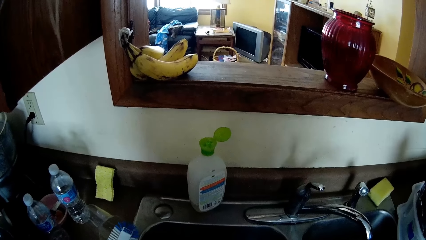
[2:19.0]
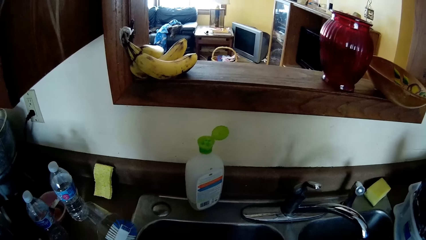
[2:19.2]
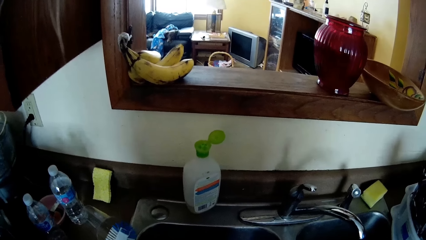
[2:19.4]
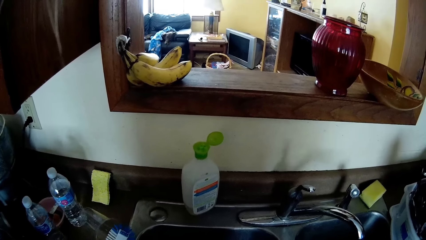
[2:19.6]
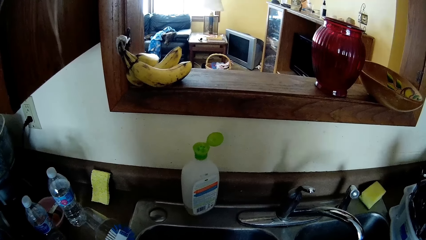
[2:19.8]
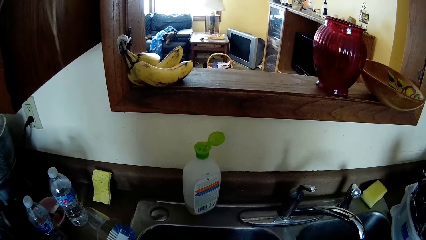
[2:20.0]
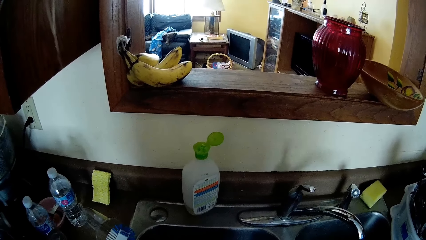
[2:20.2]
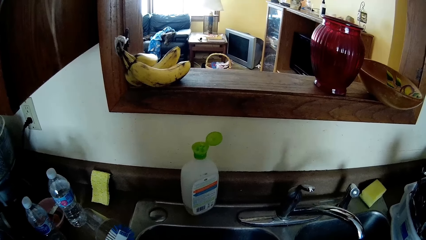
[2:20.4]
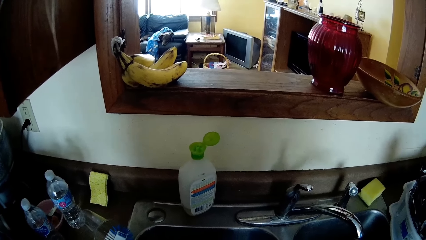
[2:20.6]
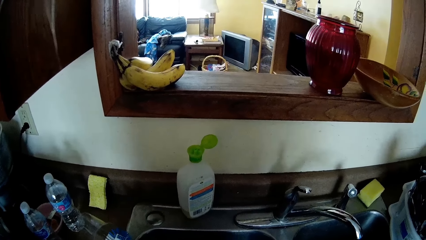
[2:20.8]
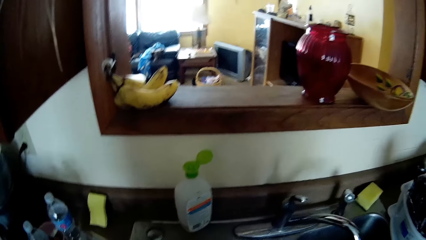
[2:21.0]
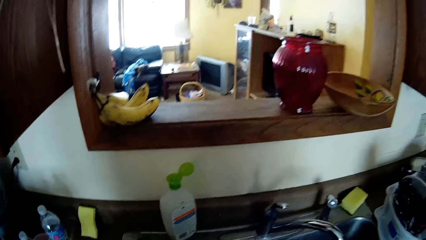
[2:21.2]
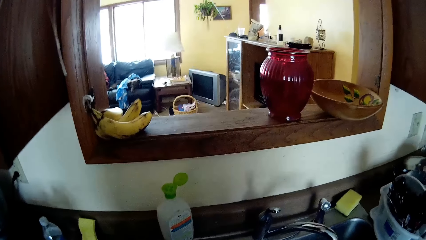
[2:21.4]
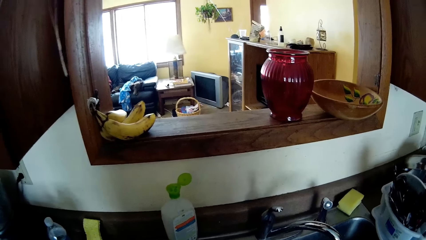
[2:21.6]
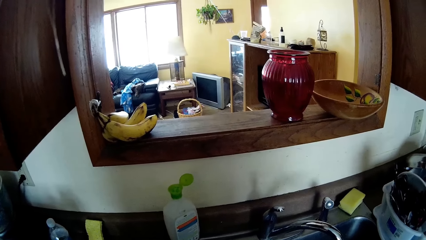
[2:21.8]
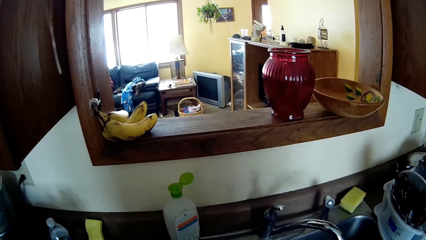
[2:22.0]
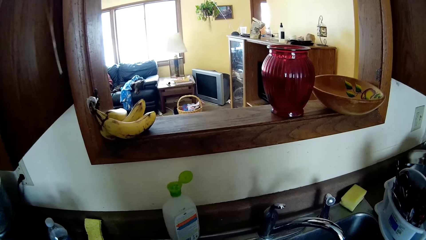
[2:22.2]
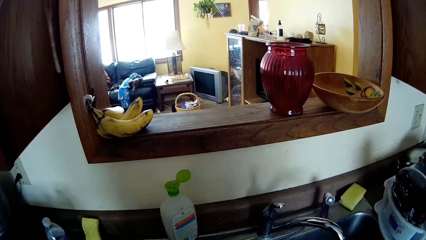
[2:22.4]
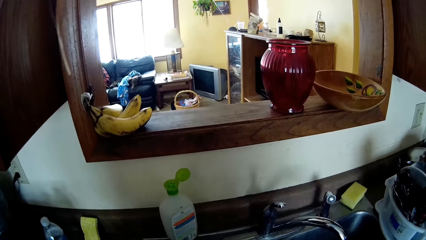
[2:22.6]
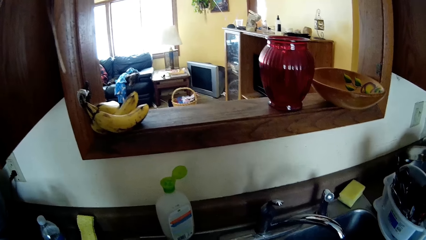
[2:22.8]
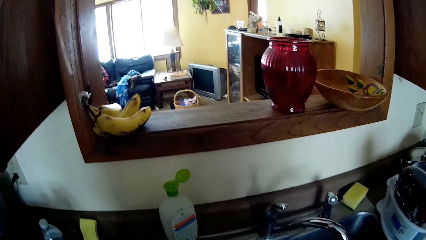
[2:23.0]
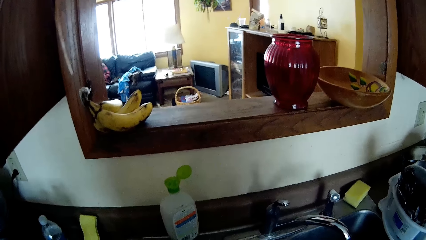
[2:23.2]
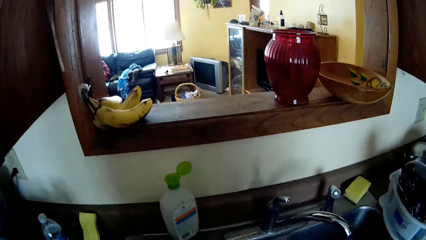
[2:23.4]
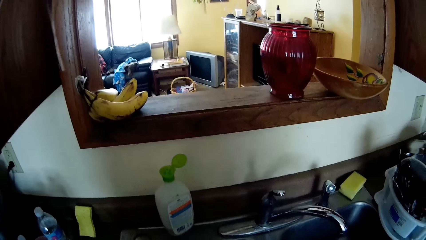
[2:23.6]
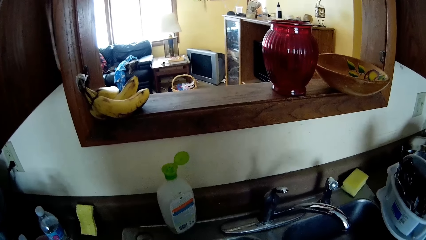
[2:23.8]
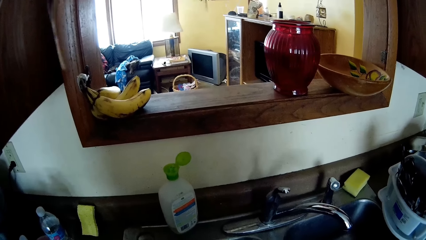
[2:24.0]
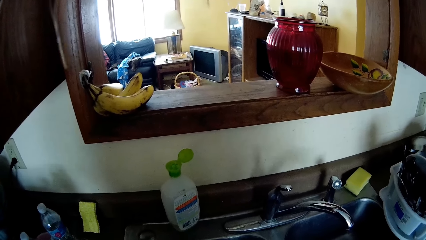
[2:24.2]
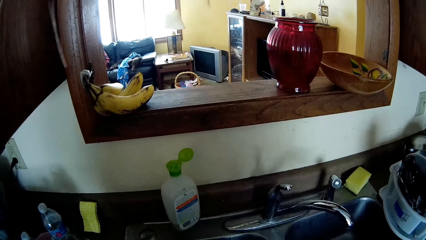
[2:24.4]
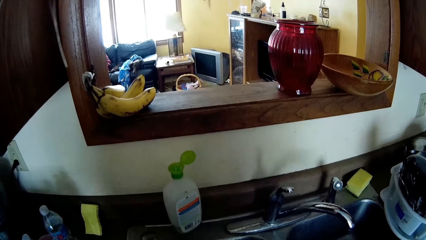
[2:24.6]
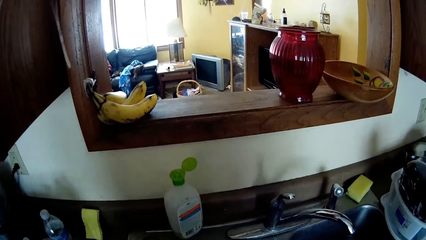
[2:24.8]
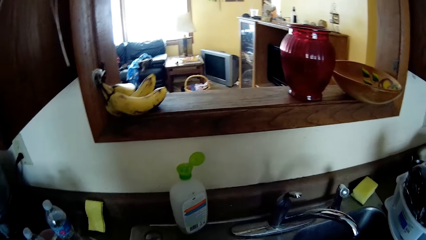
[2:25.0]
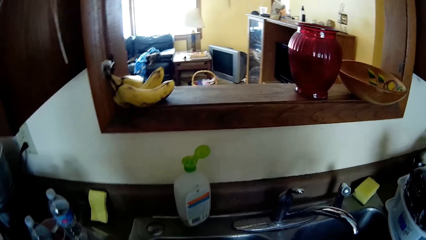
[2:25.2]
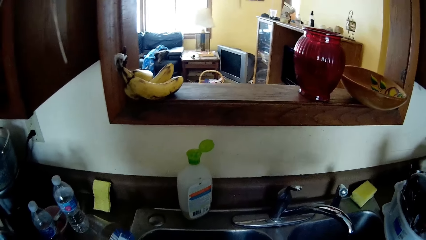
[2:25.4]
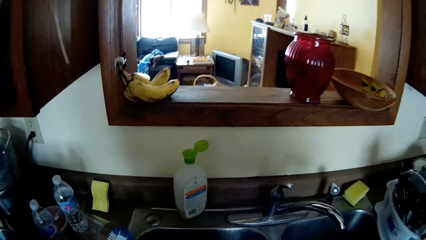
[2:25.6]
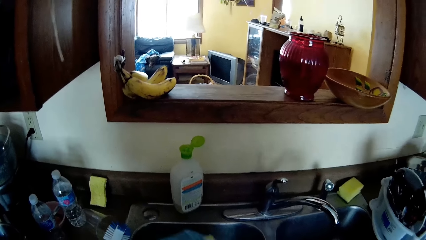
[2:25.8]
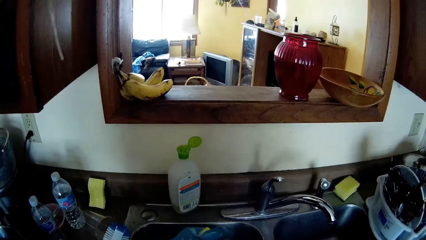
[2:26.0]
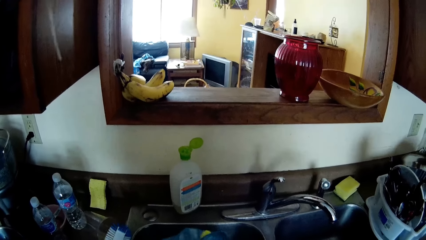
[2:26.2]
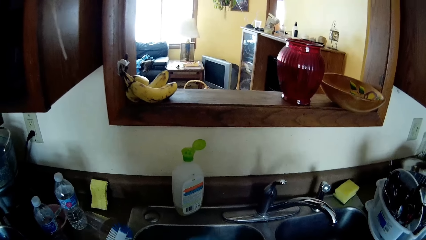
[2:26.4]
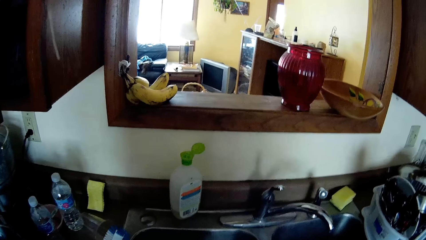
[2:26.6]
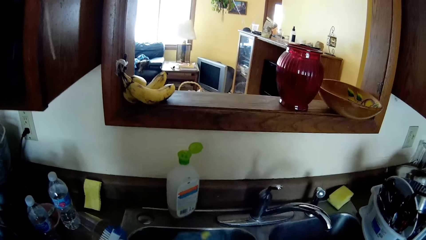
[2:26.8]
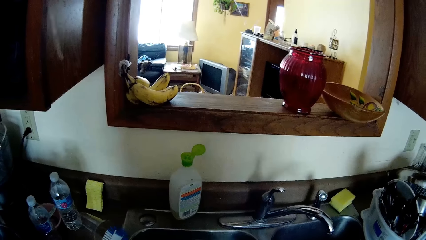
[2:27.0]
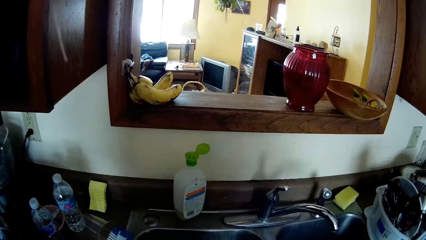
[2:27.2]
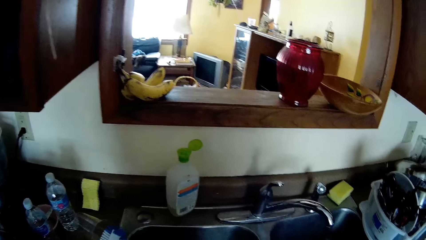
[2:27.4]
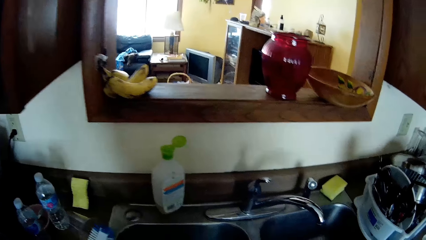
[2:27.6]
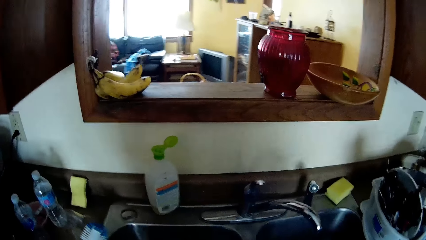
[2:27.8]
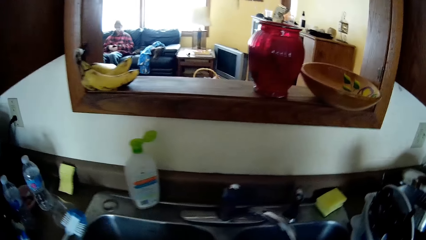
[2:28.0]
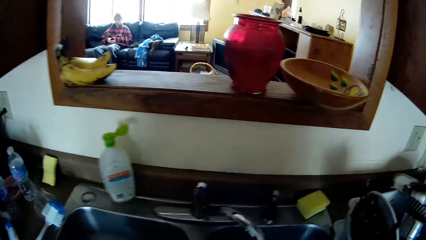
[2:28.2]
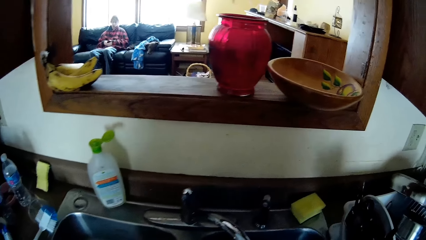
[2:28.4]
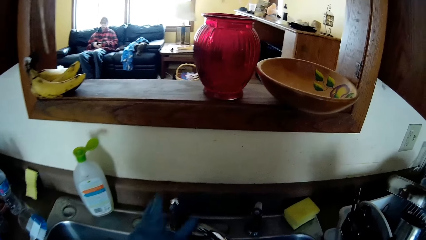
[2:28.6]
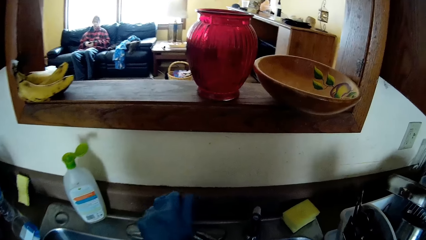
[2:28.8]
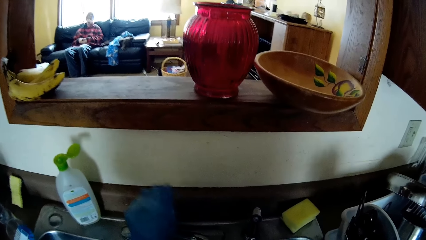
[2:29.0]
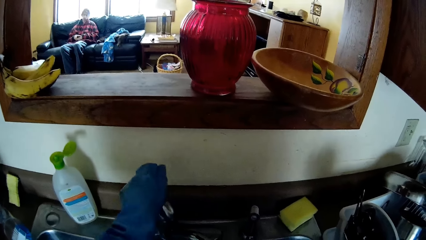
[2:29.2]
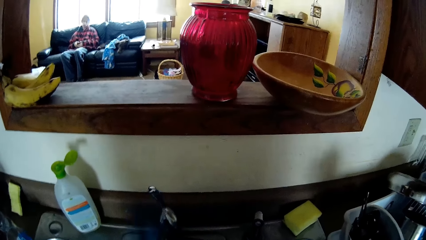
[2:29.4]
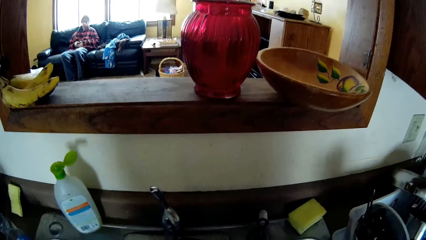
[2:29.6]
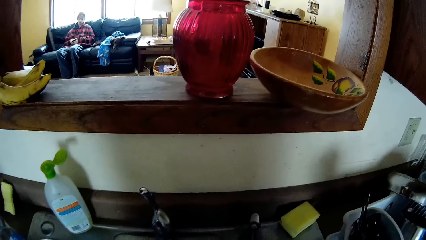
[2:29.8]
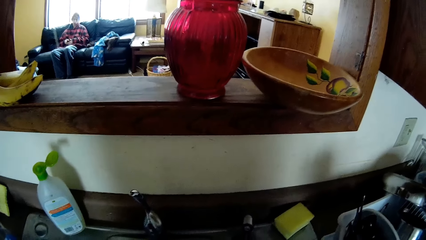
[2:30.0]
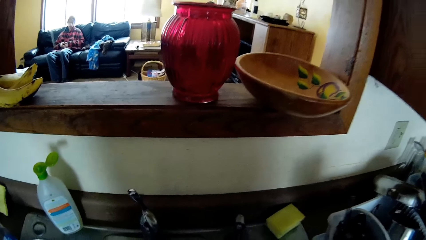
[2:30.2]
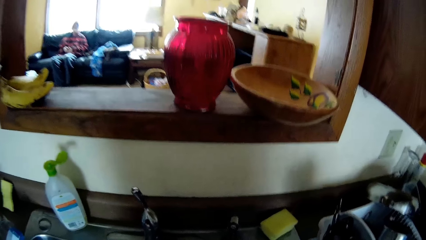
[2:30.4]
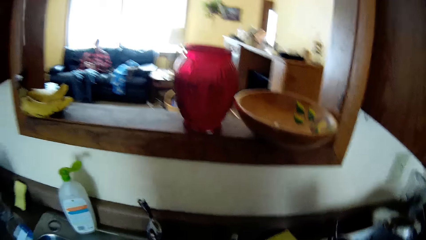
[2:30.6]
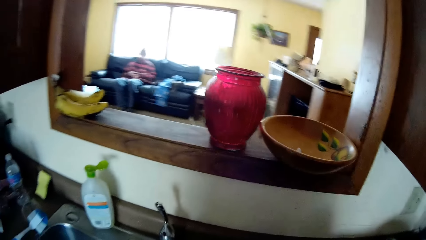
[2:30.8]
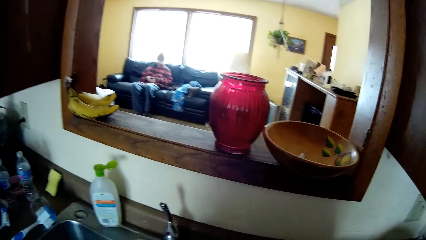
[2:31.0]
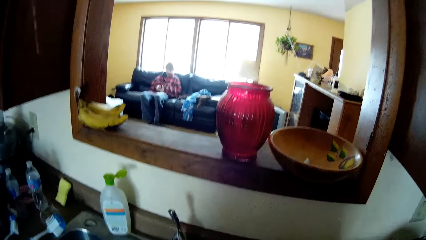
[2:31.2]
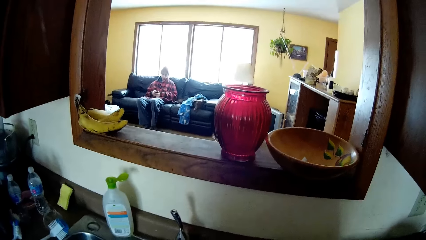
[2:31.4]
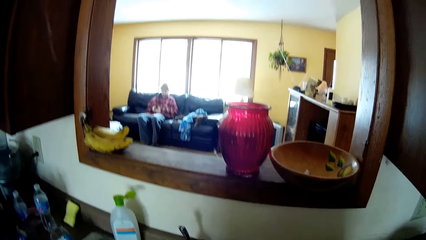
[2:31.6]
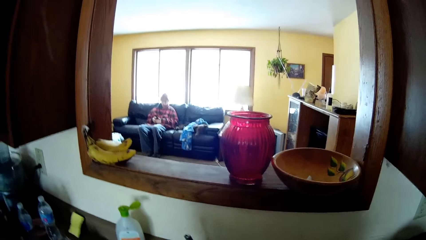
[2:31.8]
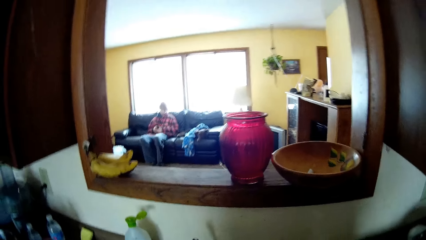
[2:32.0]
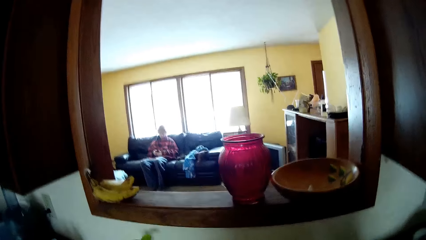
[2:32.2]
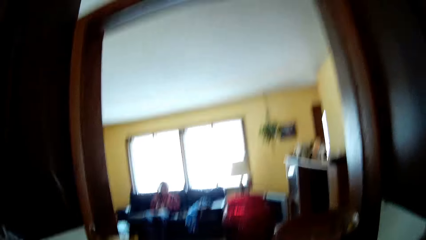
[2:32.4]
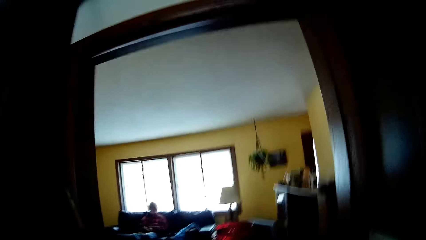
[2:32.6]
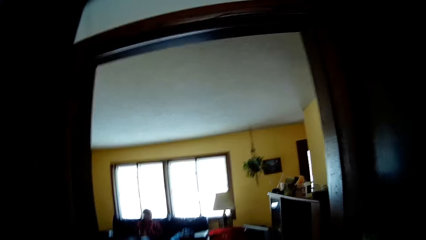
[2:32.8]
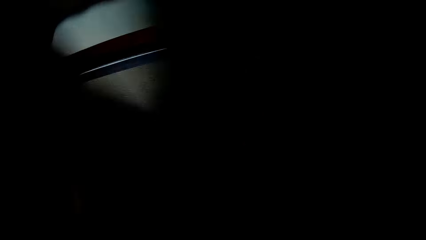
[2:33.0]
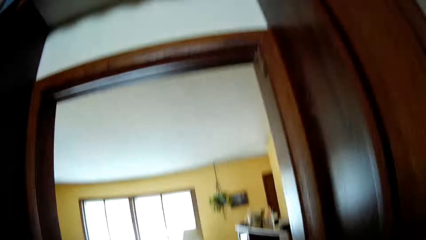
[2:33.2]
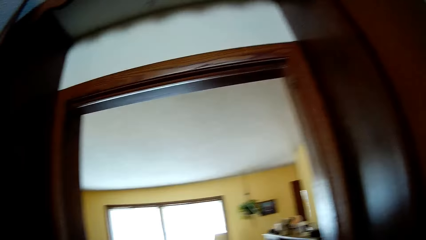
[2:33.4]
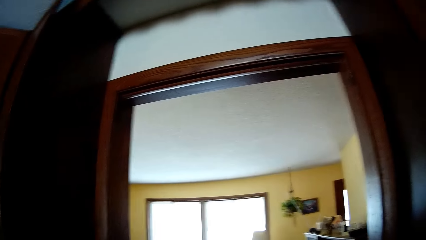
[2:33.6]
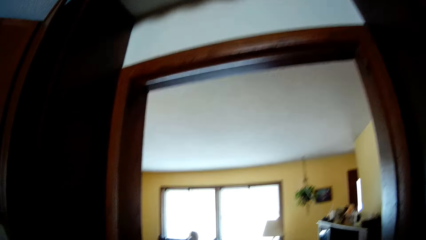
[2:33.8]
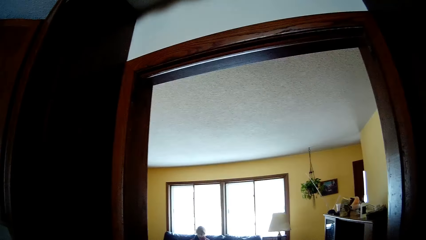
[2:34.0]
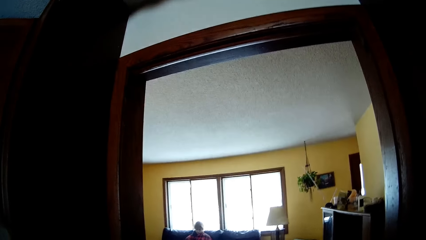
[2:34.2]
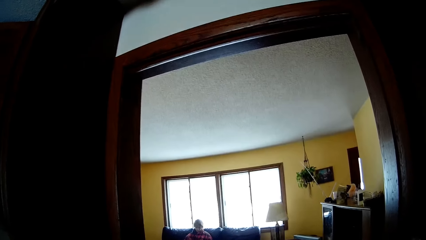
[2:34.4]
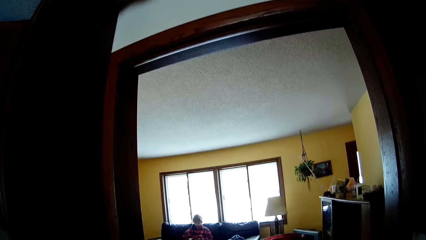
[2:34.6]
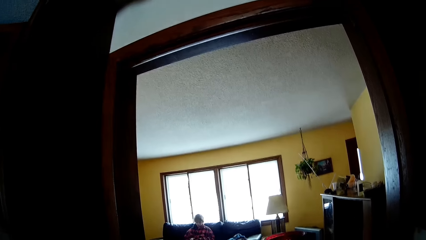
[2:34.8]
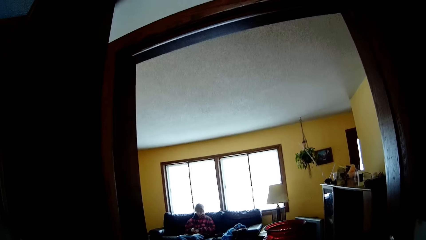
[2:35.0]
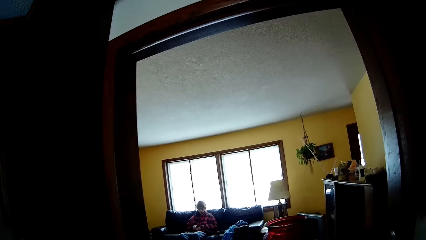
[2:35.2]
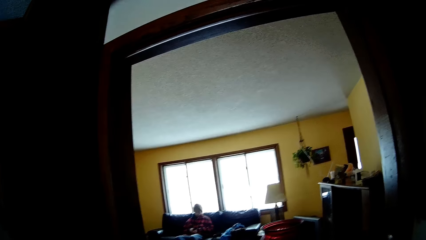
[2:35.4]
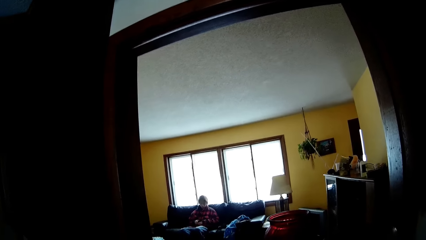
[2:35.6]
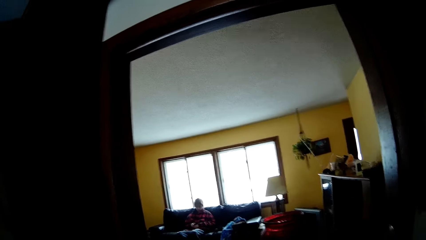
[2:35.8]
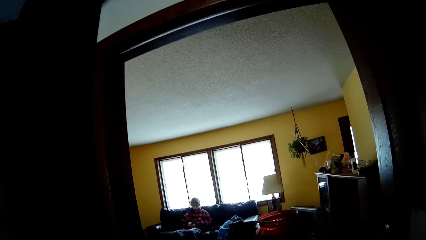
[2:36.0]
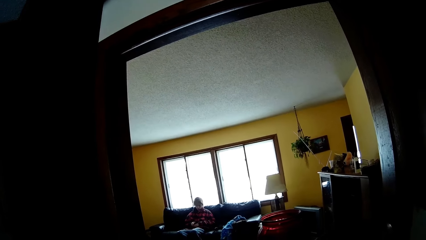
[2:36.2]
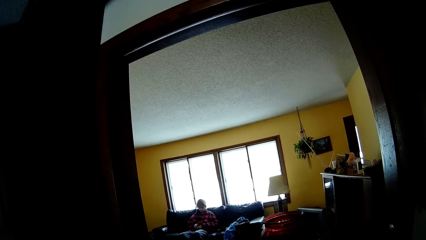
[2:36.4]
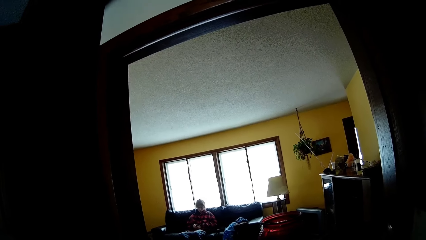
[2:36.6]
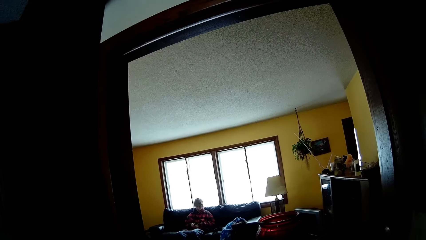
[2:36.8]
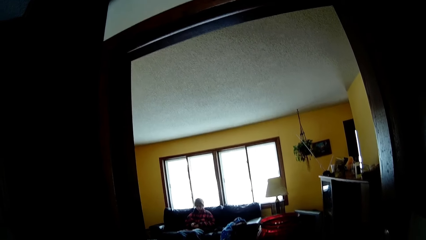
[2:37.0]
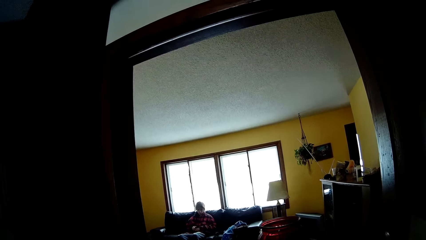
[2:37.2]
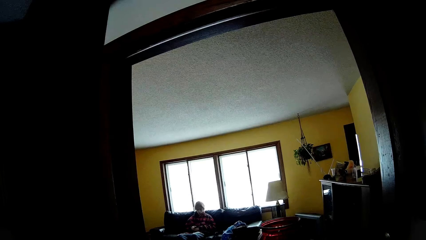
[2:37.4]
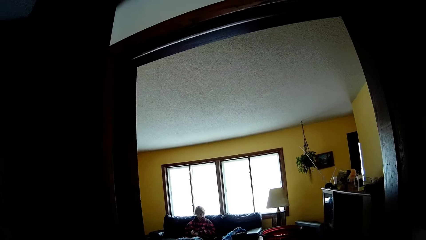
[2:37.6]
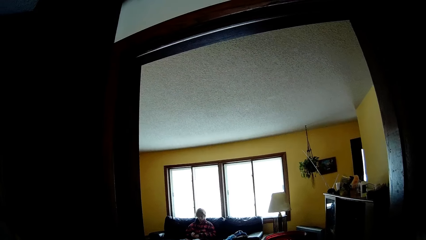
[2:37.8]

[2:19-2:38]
The camera wearer opens the faucet. They look around.
